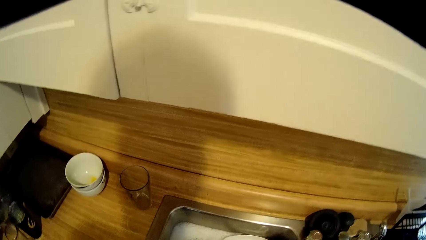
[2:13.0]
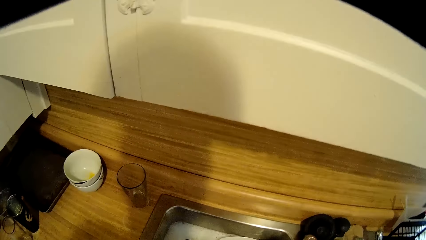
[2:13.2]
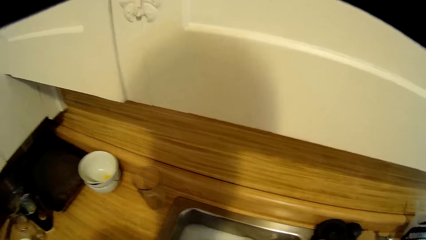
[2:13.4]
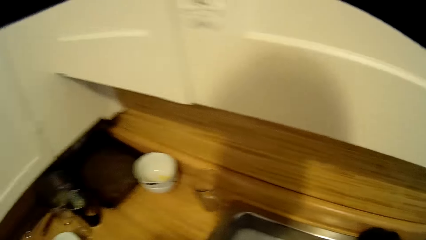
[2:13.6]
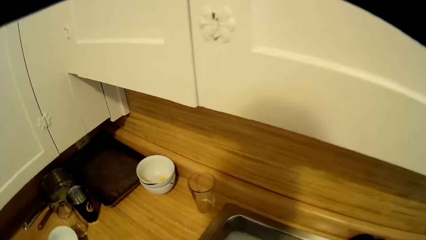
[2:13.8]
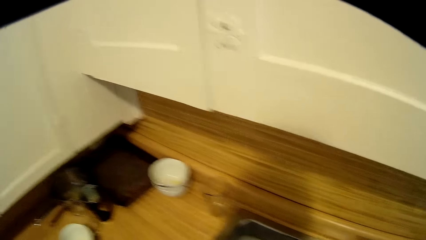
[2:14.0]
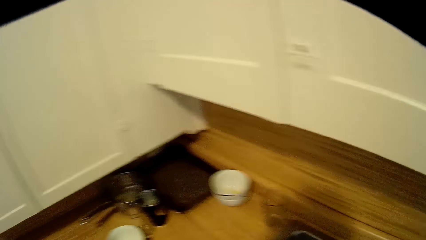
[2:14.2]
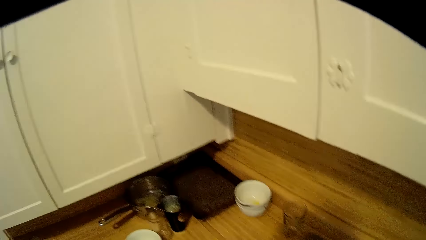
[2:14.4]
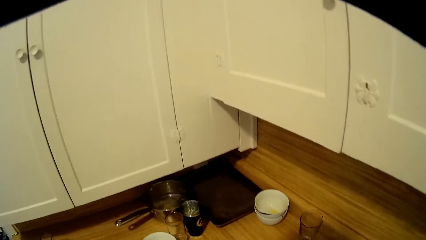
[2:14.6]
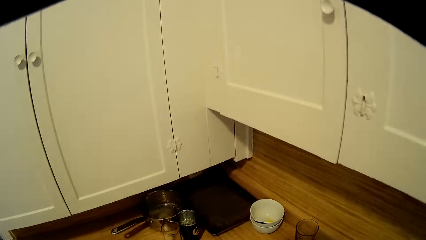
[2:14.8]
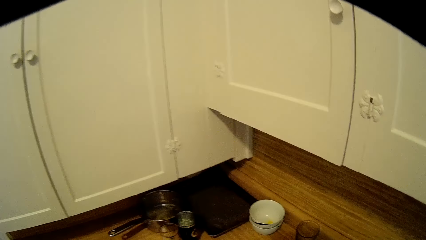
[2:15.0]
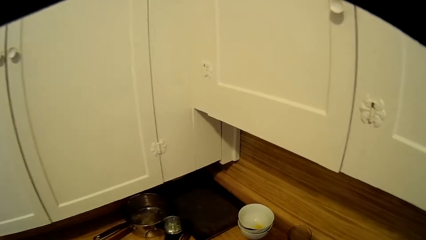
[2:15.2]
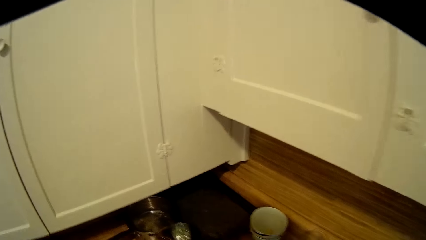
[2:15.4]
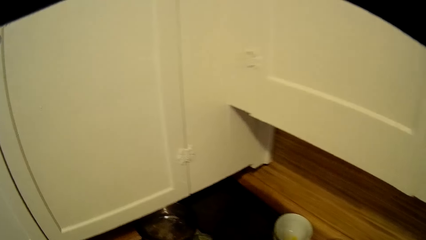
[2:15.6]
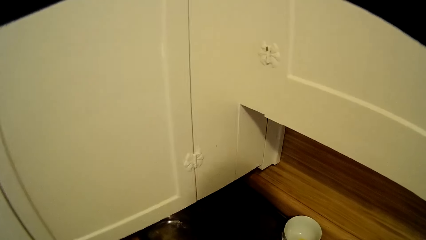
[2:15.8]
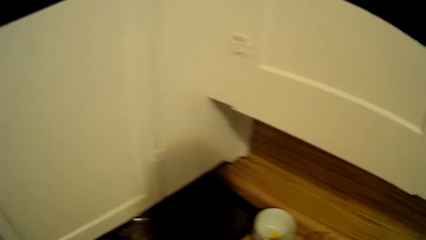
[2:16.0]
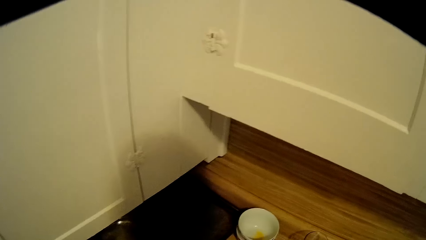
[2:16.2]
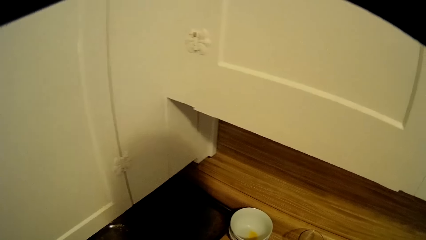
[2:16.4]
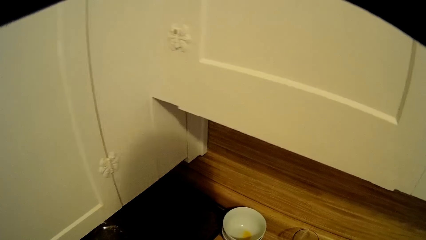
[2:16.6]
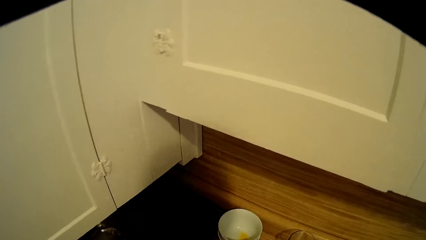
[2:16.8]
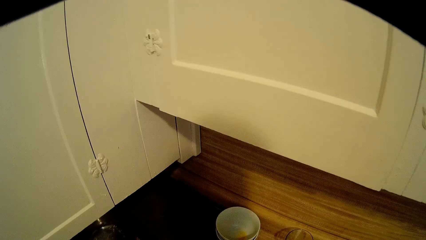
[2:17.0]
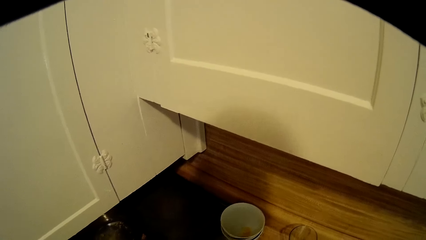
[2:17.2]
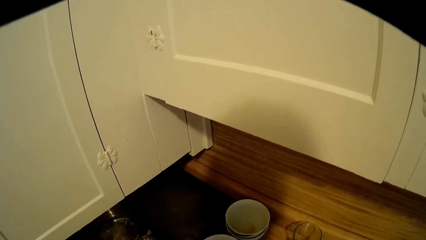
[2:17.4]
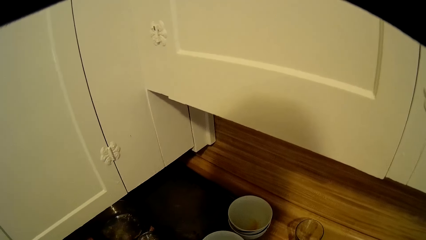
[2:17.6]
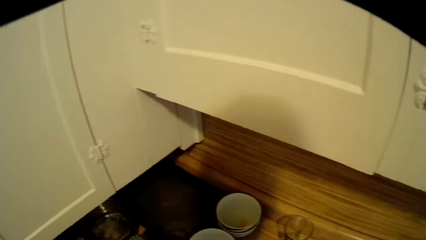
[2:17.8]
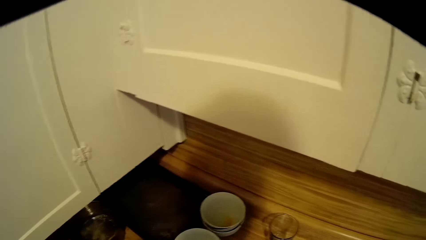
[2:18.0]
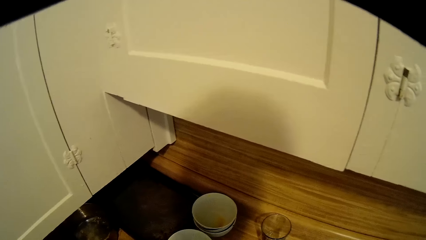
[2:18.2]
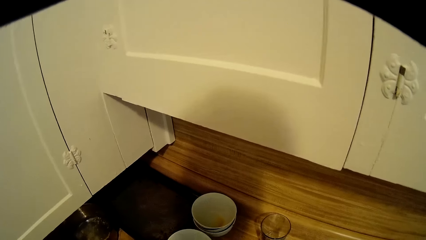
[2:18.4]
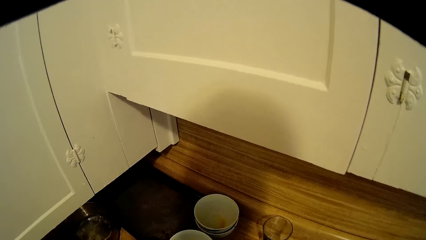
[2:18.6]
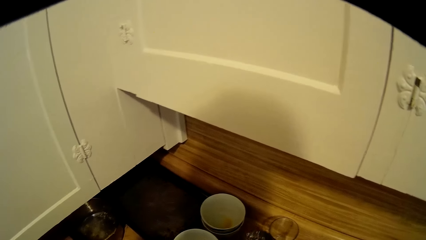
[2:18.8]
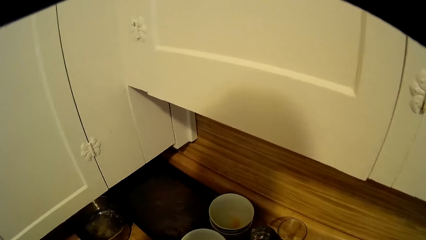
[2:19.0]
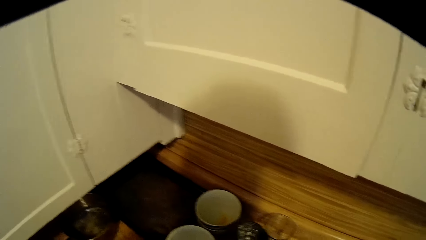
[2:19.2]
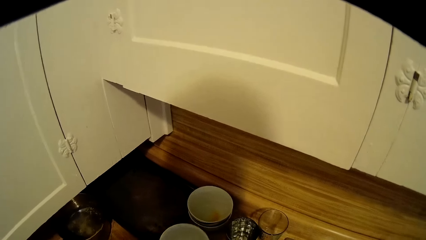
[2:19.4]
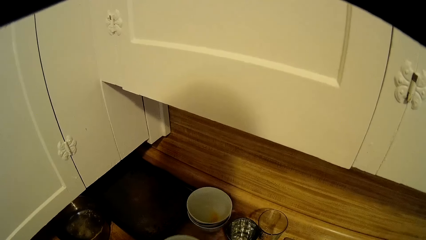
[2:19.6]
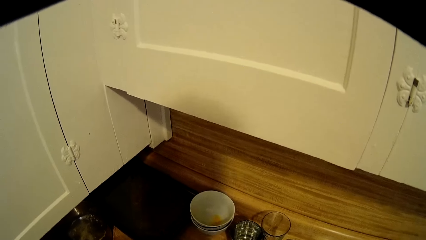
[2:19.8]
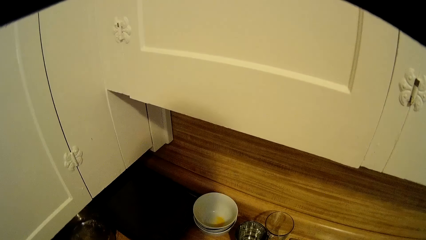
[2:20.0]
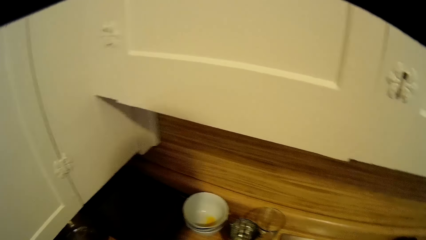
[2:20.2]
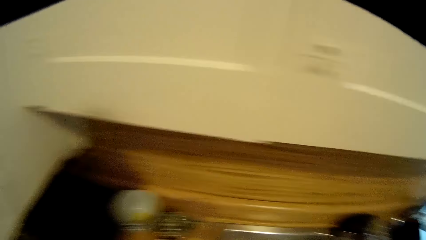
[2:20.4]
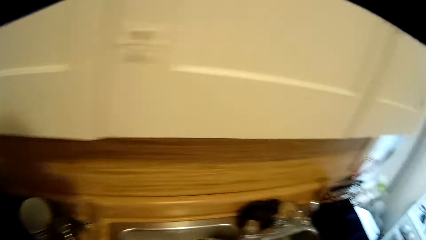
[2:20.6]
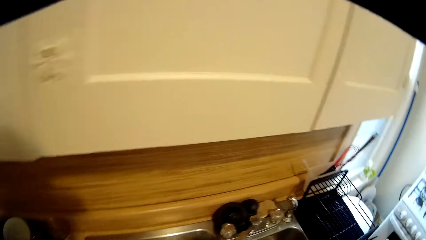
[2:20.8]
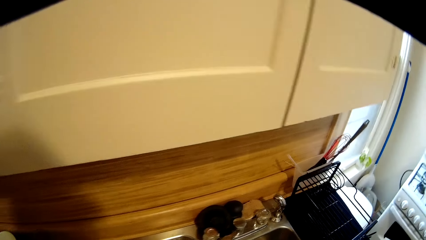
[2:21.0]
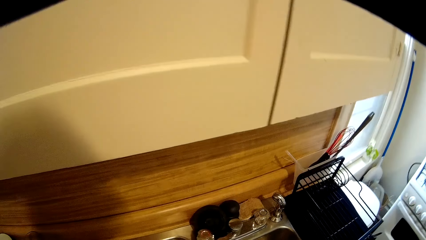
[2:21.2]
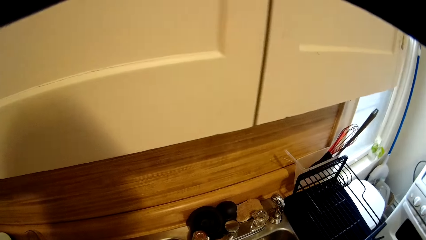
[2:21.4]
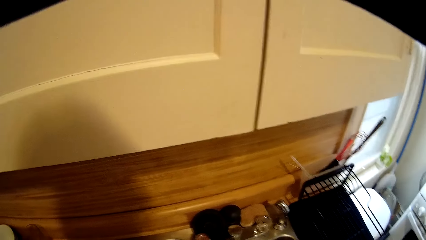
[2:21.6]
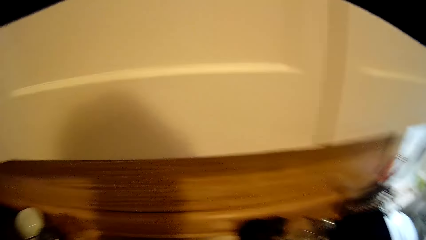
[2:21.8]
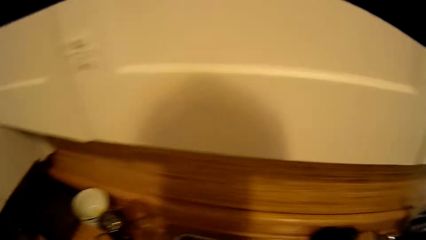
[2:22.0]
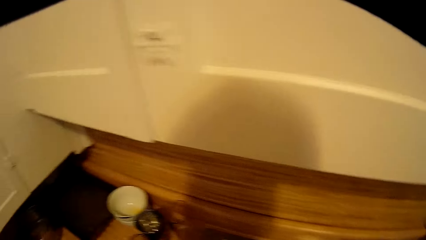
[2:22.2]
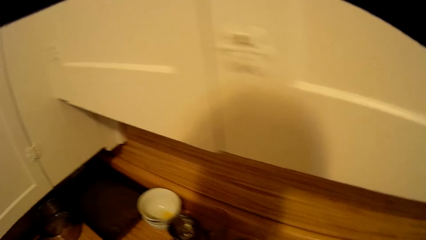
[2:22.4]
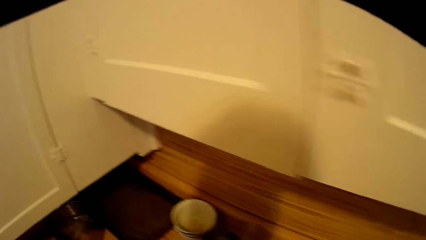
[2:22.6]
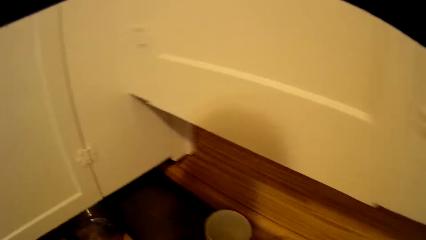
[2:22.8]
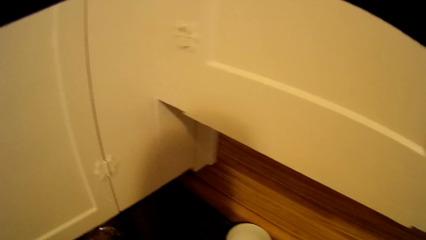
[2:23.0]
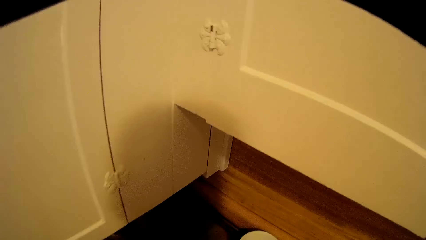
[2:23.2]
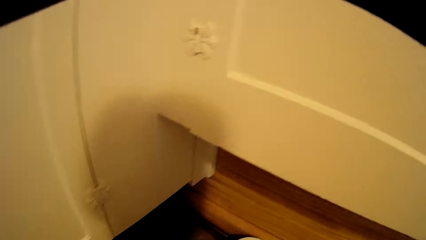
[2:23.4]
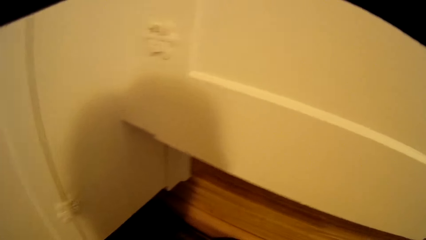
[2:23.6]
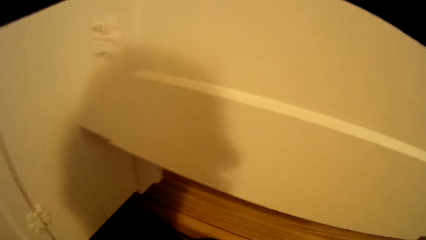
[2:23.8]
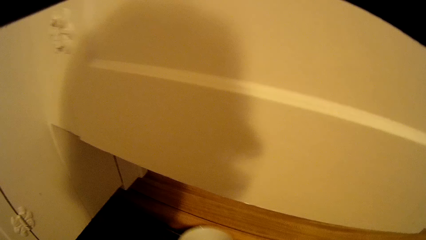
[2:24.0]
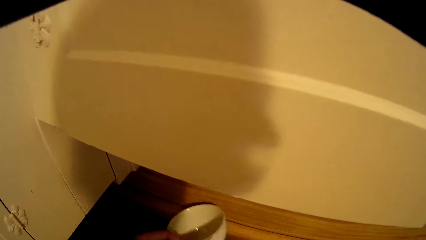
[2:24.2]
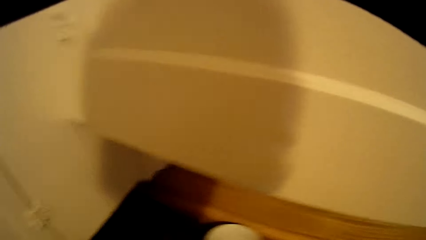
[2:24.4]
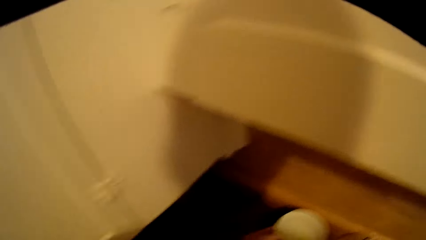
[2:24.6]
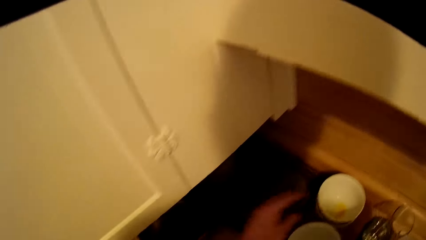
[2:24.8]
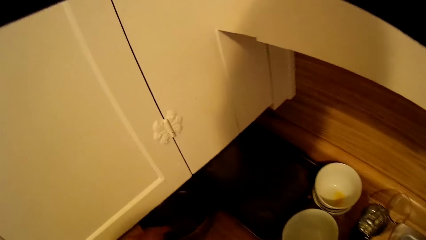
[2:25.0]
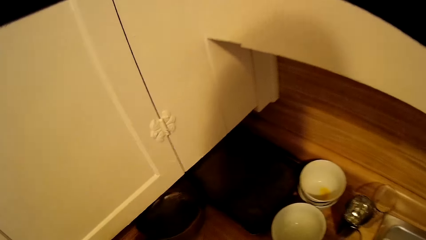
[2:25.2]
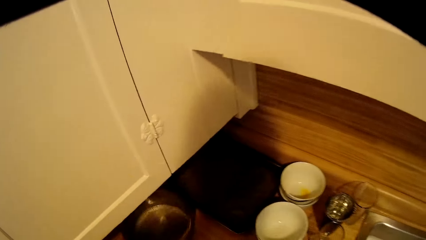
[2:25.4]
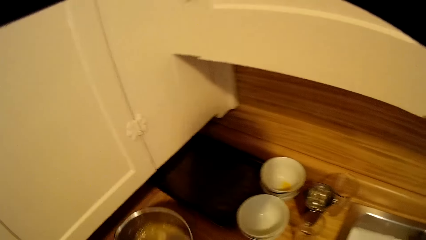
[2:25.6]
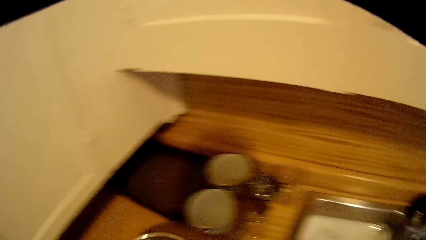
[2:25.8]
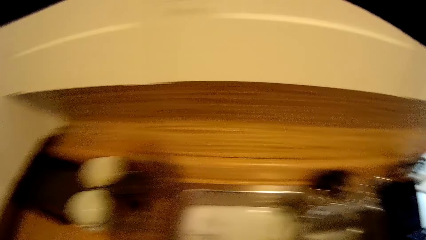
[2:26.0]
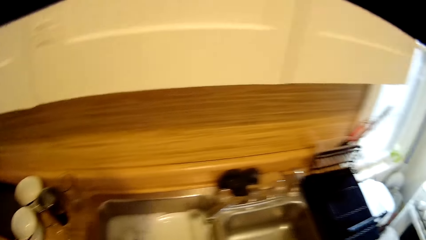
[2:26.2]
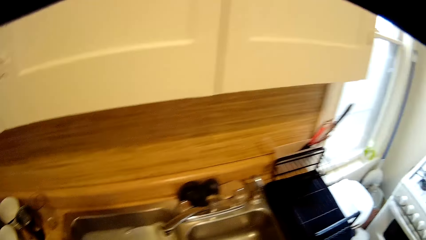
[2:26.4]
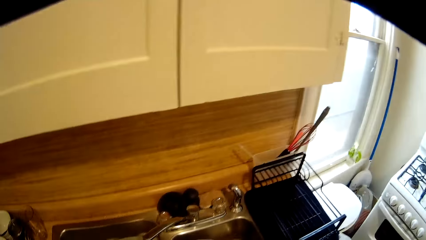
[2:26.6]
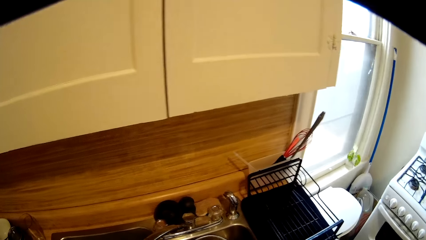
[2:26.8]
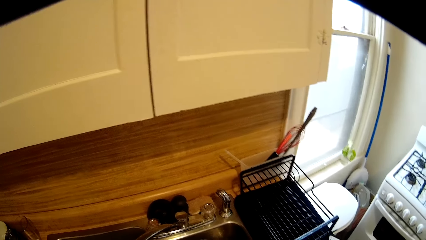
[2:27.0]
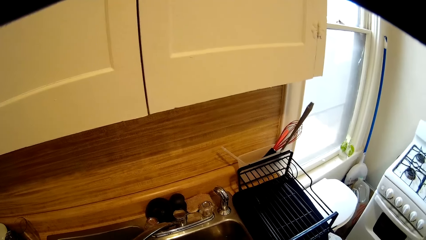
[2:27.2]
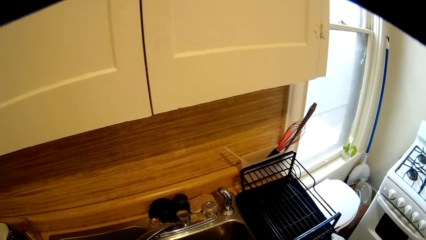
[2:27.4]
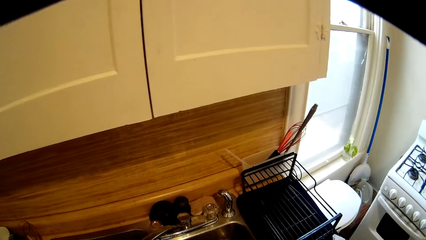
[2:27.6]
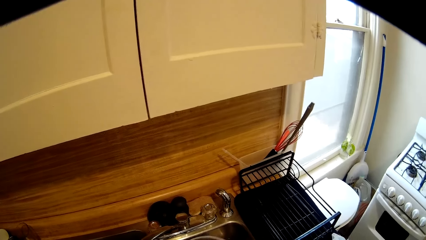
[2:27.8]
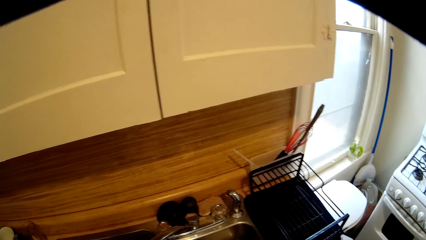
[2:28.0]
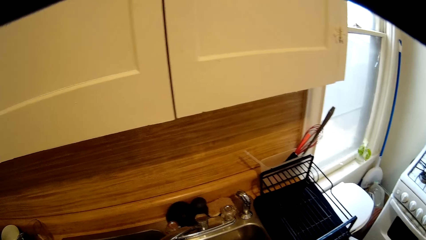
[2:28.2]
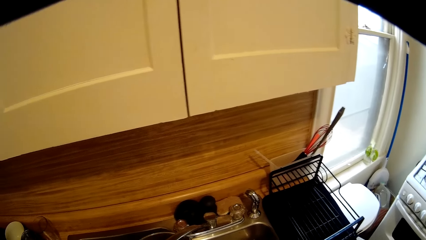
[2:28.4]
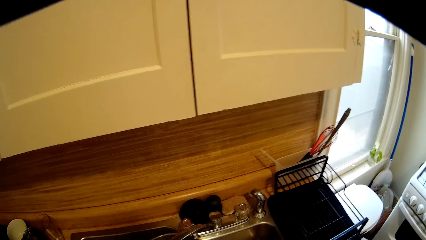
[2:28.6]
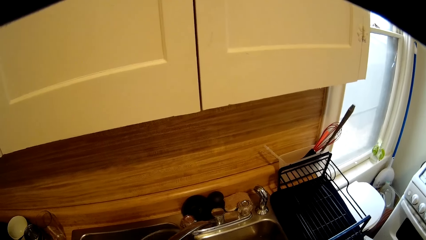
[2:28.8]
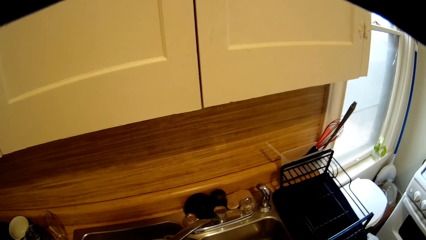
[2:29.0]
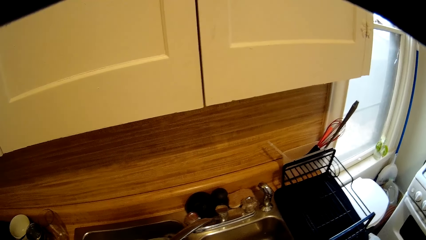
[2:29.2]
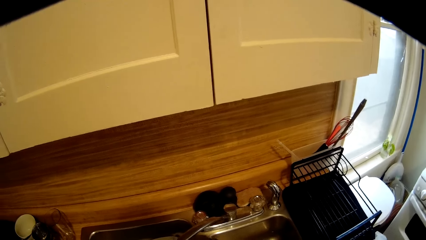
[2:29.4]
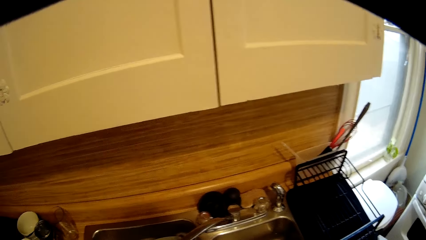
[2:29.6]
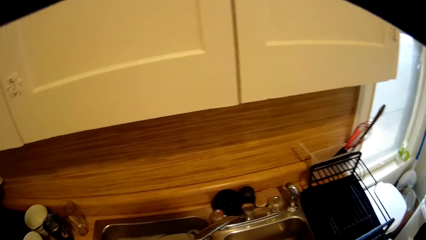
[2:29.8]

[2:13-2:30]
The camera wearer picks up the utensils and drops them into the sink. They put a dish on the counter. They lift the dish. They move their hand away from the dish. They pick up a pan. They move around.
